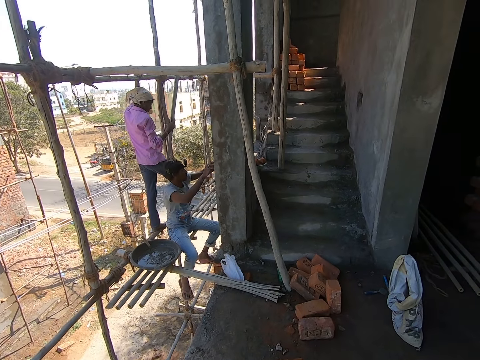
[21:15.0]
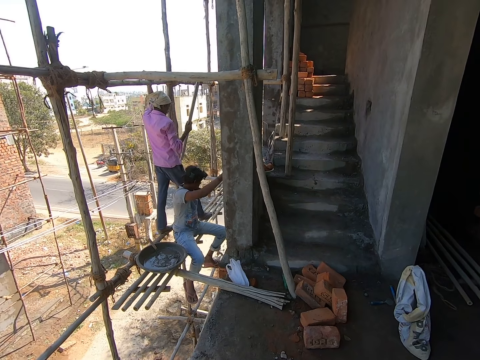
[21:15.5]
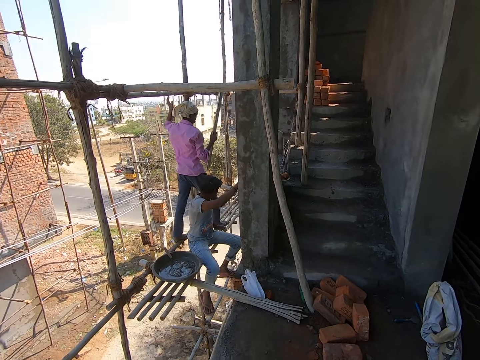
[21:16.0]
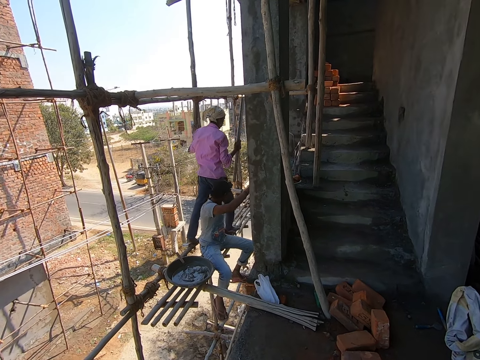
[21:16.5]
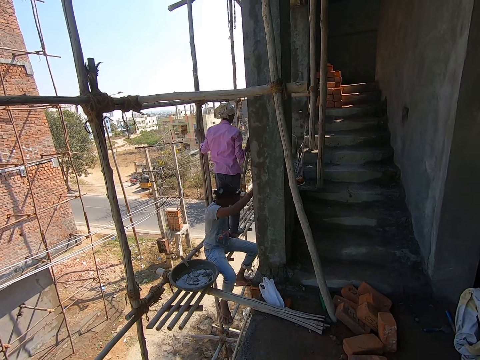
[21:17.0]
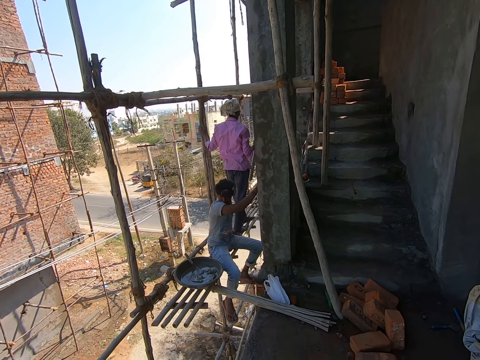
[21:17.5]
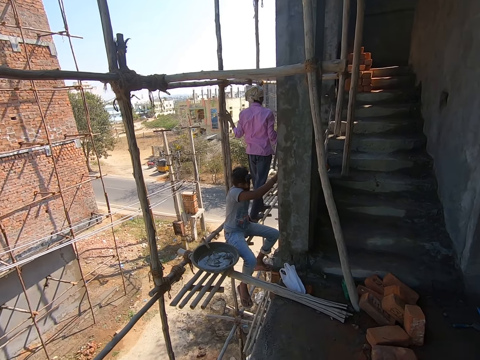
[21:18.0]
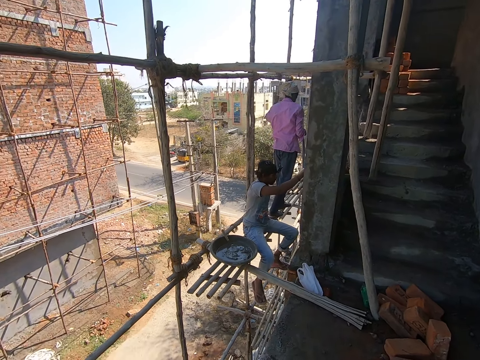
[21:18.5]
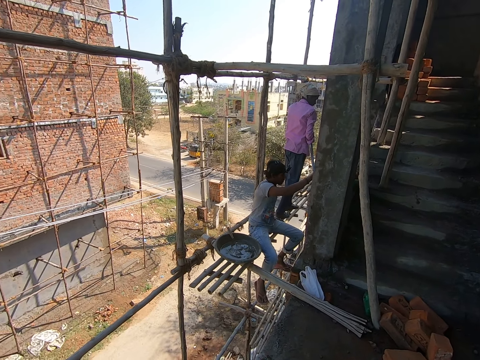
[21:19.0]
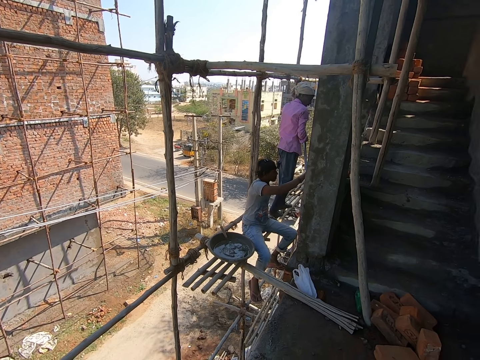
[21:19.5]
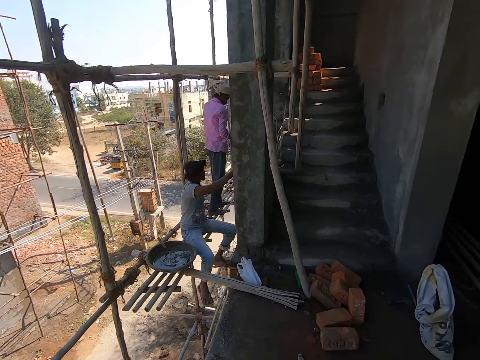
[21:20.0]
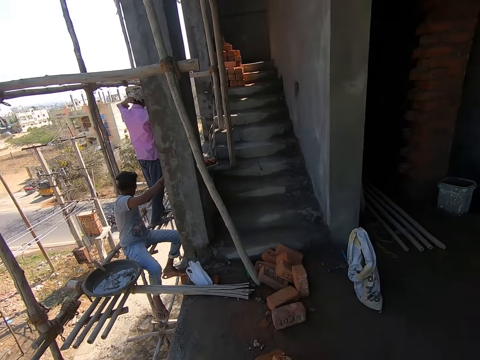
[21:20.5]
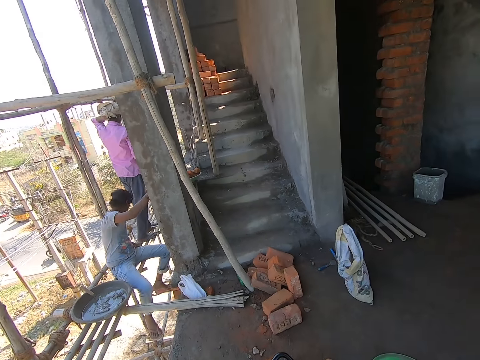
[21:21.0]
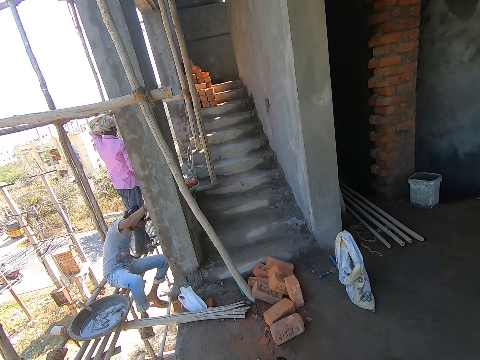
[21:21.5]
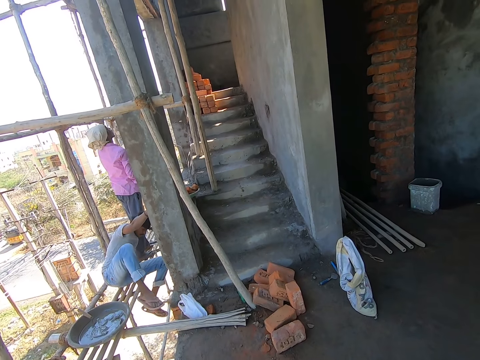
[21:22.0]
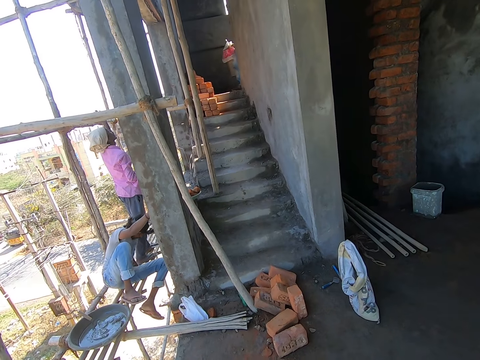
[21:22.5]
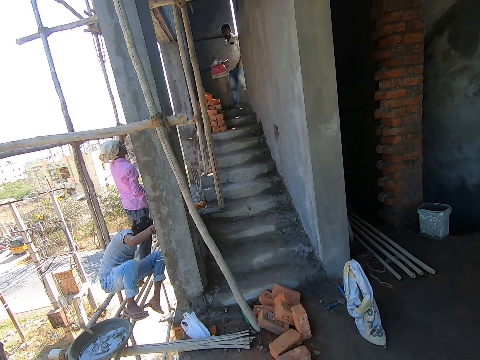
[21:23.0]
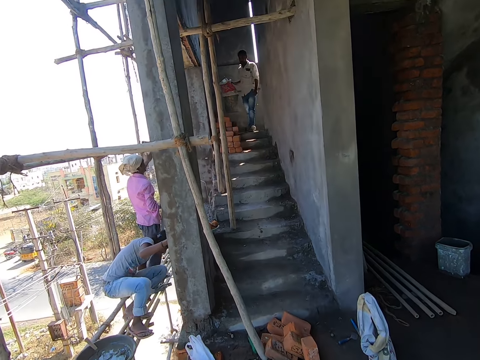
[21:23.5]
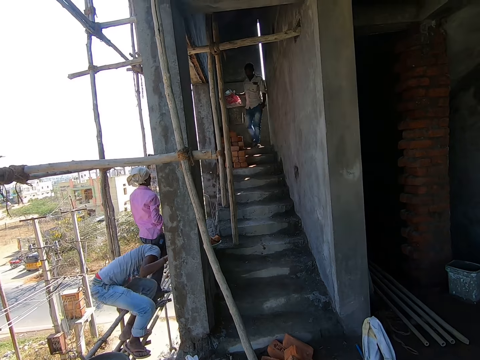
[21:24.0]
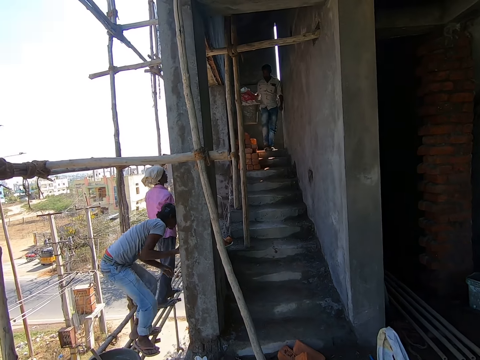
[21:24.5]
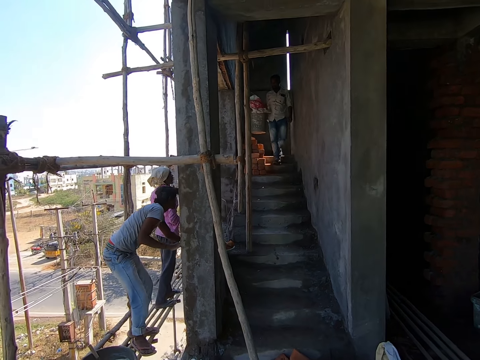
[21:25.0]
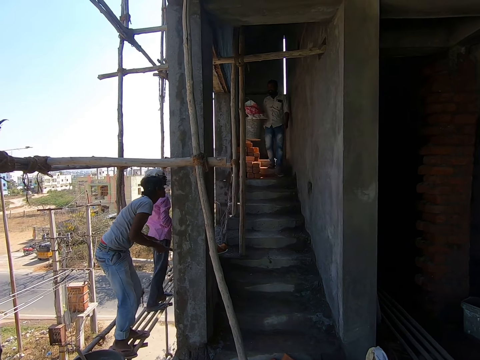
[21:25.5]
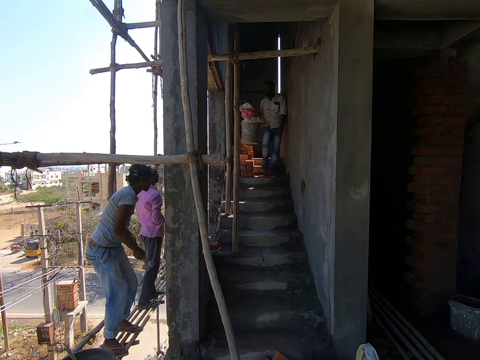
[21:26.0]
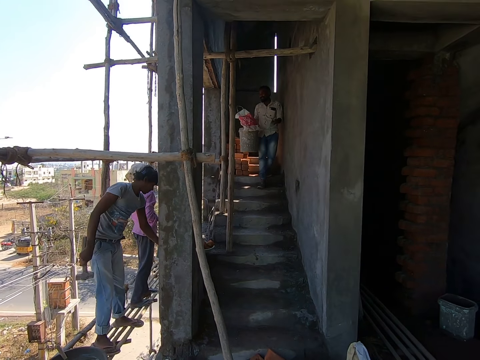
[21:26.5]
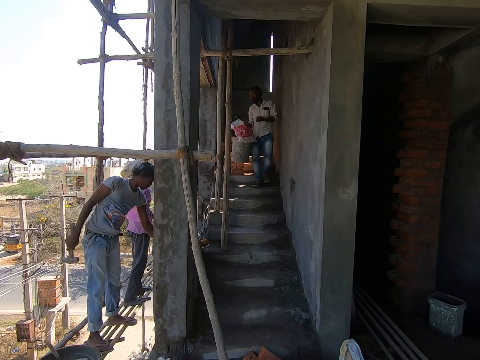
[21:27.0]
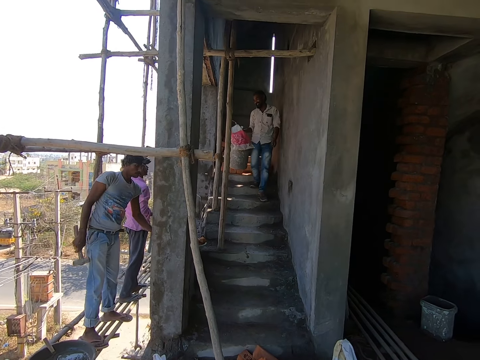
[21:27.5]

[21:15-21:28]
A person moves on the rails. The camera wearer looks around. A man stands on the scaffolding. Another man walks down the stairs with a sack in his right hand. The second man converses with a third man.

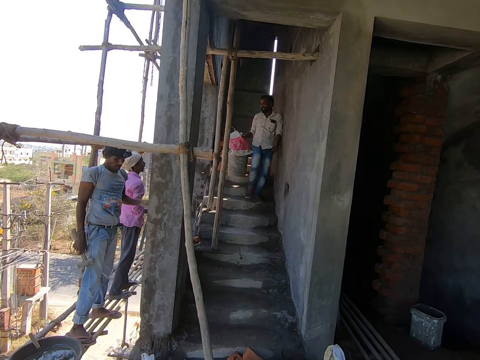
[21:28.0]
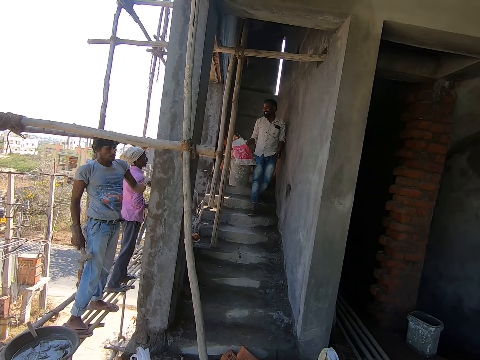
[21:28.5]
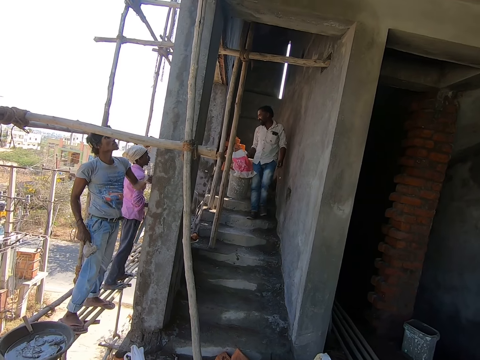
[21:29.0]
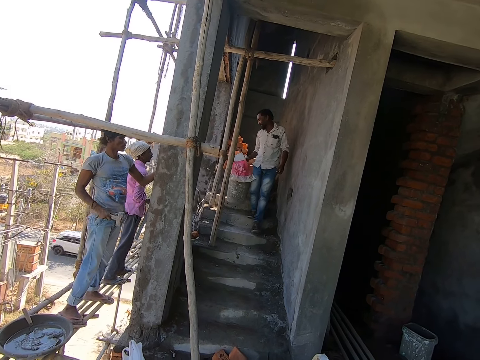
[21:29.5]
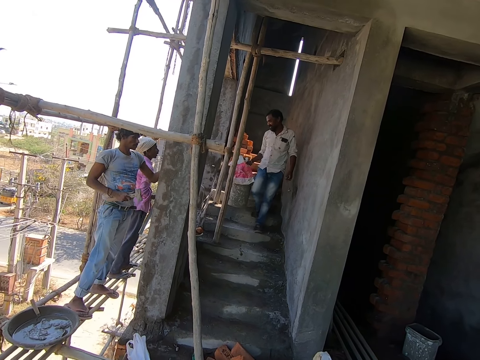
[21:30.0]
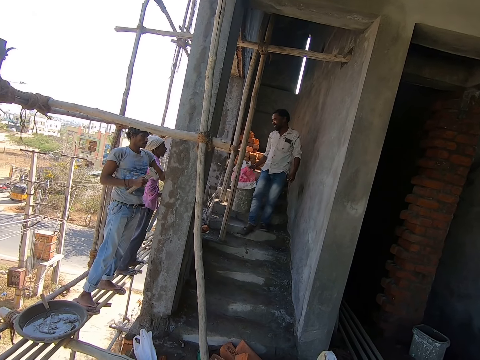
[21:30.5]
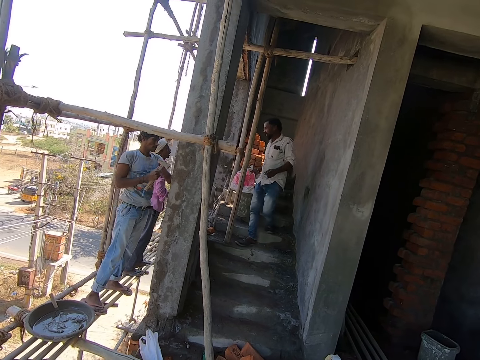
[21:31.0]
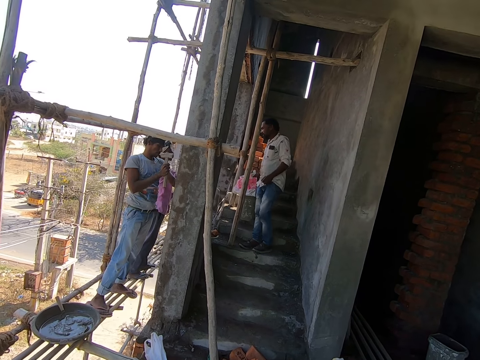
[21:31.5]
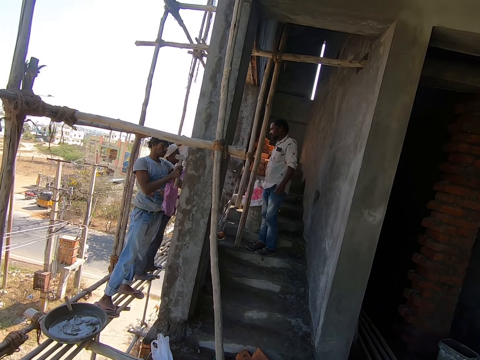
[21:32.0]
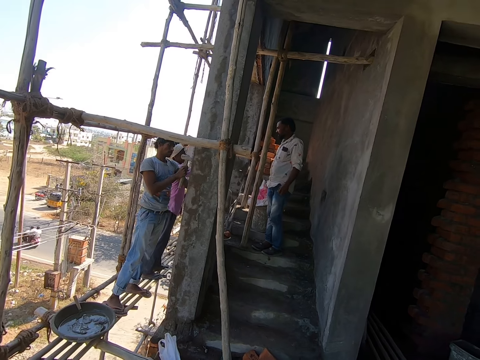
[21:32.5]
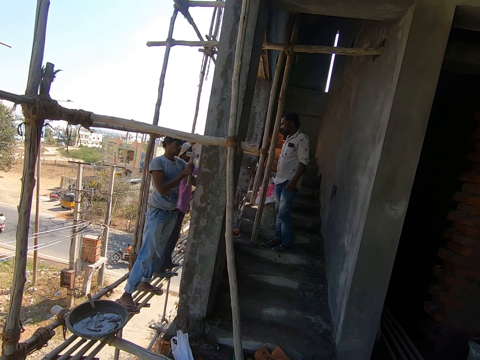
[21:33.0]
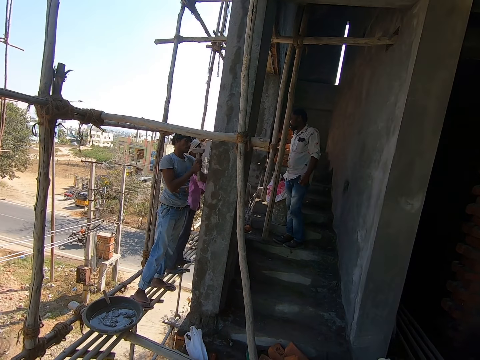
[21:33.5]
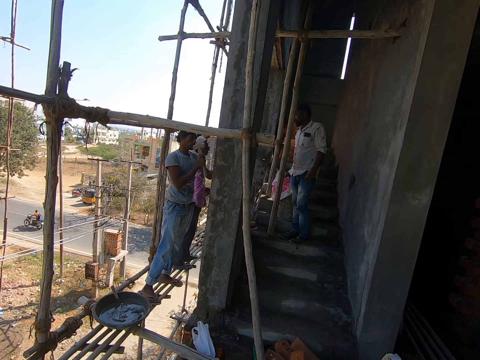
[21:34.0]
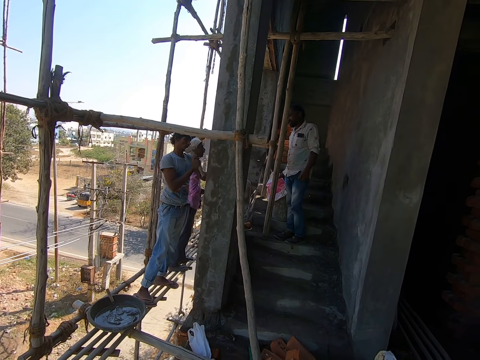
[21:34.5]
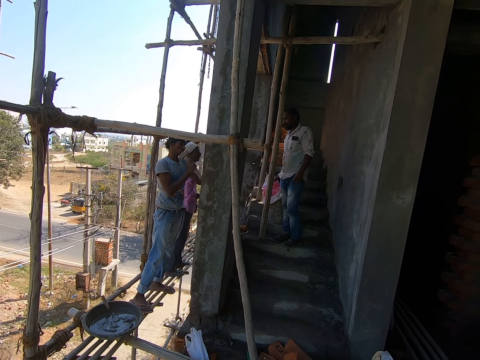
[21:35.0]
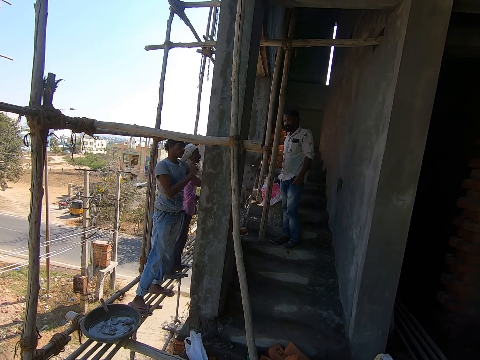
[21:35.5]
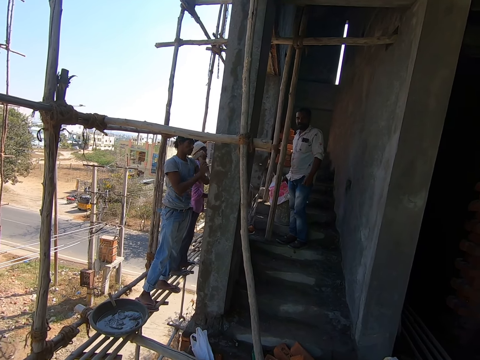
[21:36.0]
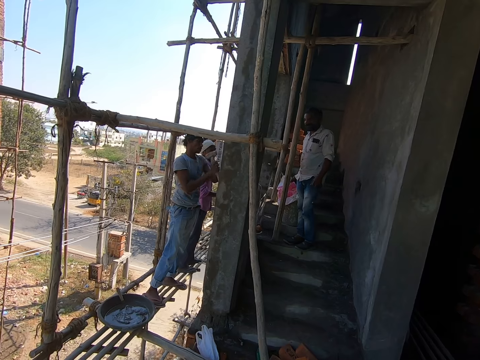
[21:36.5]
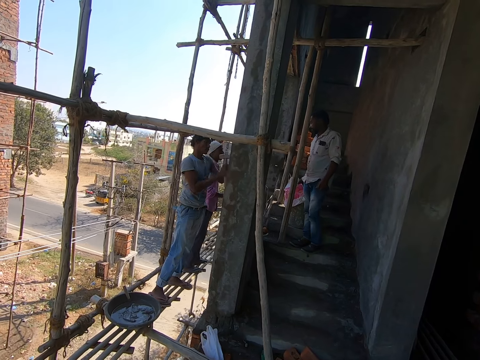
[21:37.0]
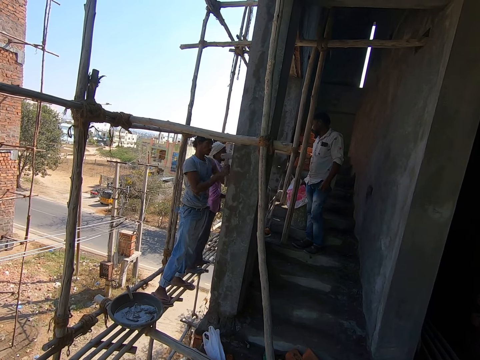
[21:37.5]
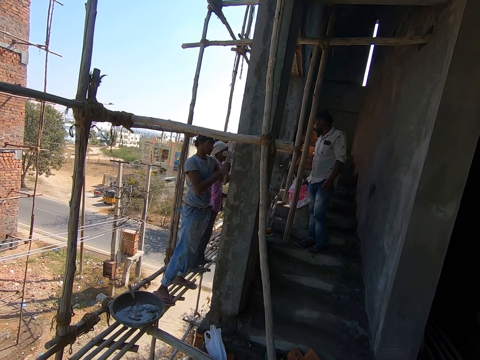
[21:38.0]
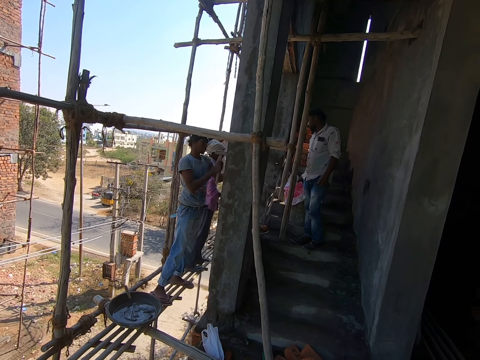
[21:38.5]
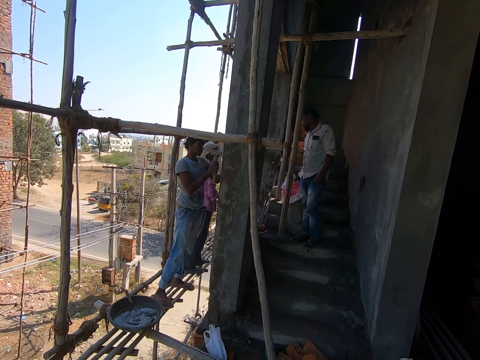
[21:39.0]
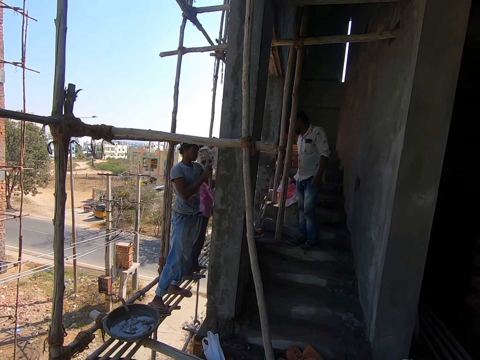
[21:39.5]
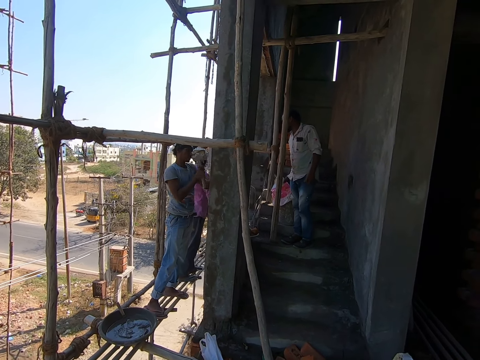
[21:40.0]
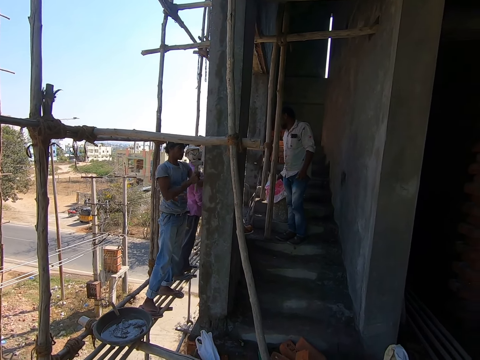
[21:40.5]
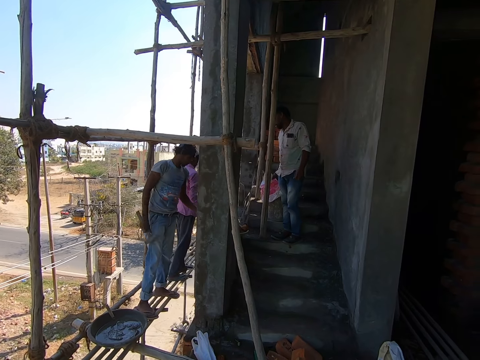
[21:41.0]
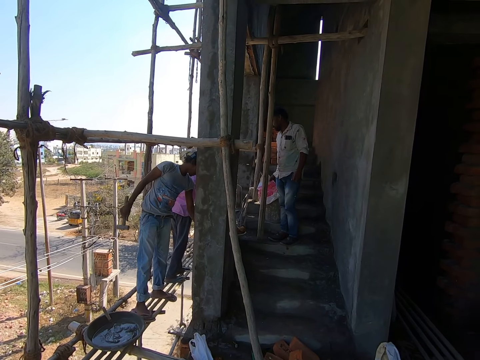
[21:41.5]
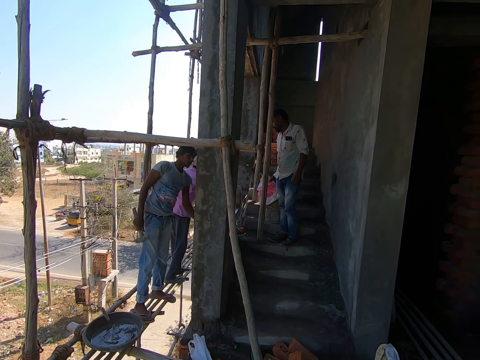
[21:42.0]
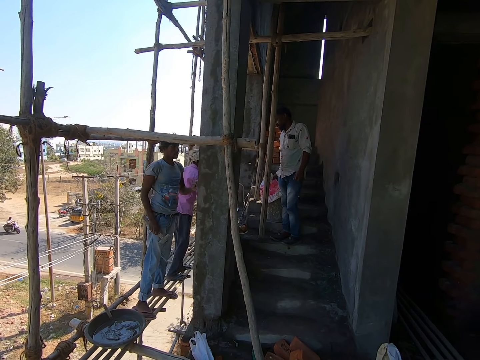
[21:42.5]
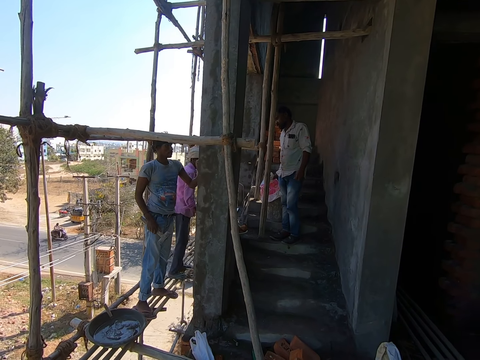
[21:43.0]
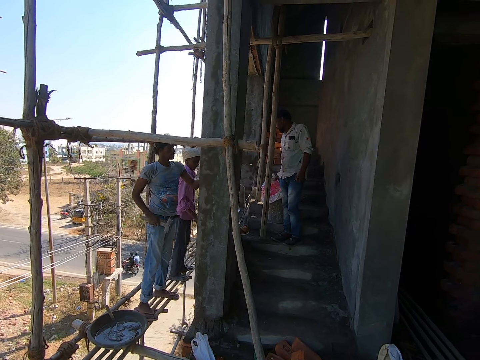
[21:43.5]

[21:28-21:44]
A man hits the nail on the wall with the hammer in his right hand. A person talks to another person. The man picks the nail from the plastic bag with his left hand and places the nail on the wall with his left hand.
